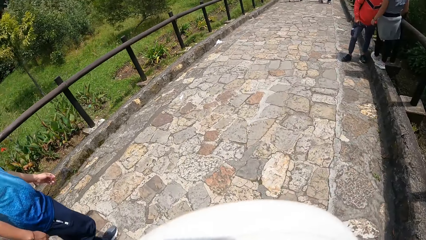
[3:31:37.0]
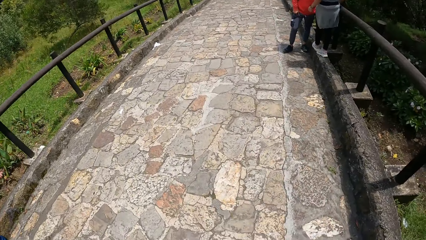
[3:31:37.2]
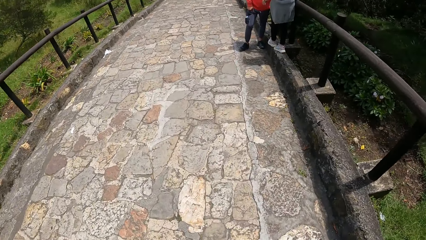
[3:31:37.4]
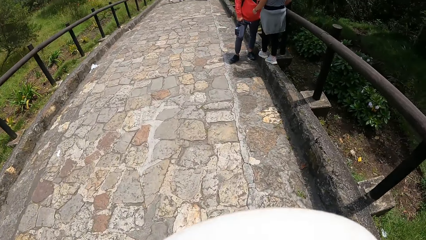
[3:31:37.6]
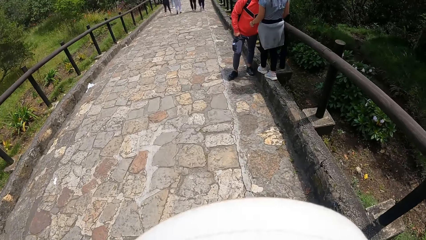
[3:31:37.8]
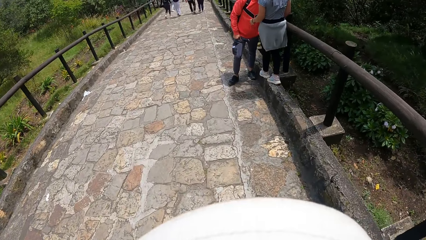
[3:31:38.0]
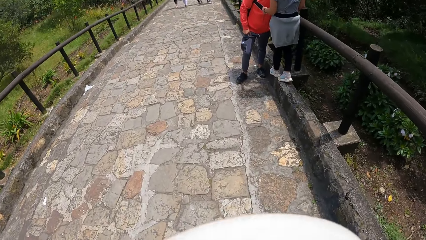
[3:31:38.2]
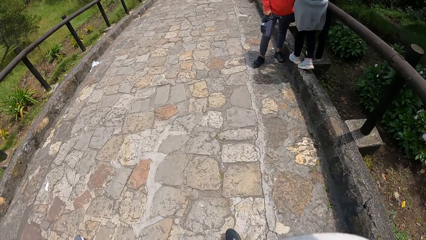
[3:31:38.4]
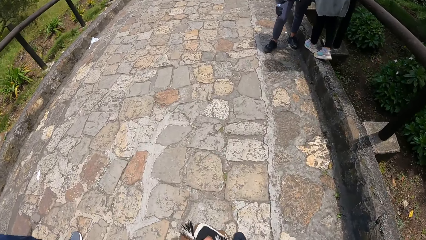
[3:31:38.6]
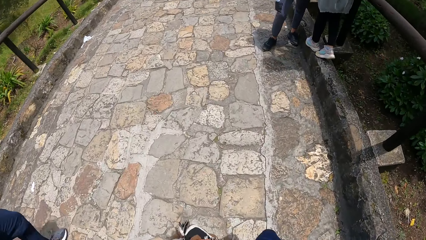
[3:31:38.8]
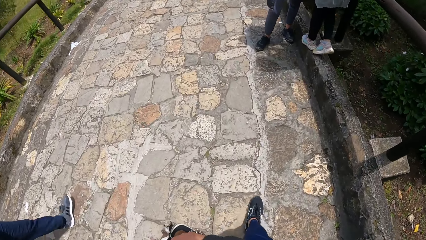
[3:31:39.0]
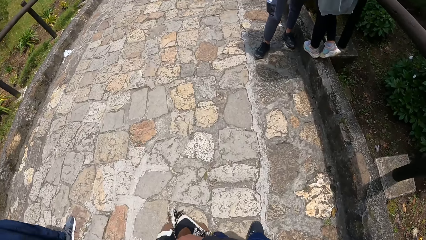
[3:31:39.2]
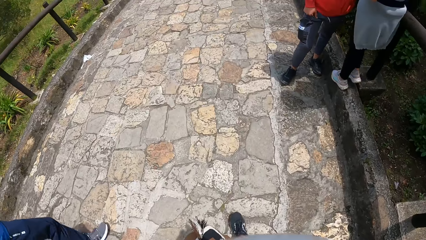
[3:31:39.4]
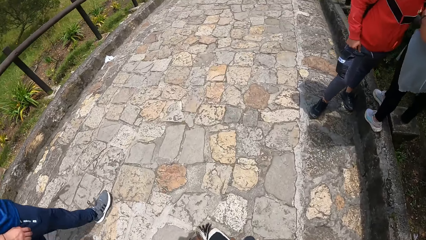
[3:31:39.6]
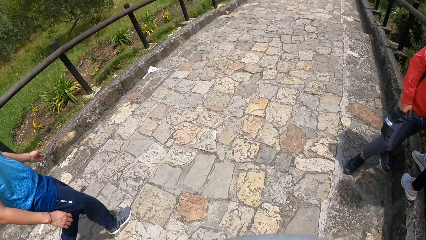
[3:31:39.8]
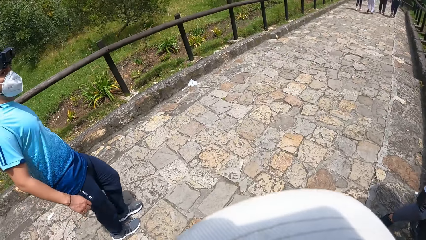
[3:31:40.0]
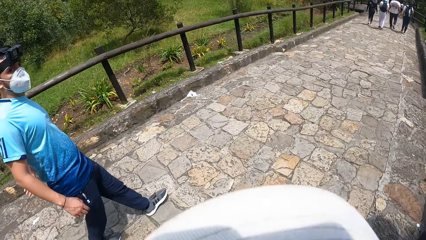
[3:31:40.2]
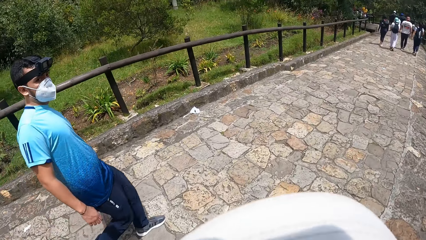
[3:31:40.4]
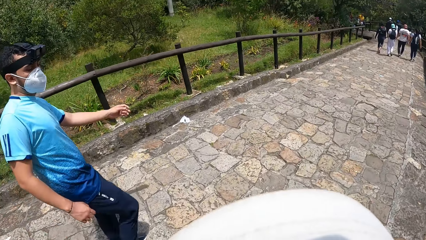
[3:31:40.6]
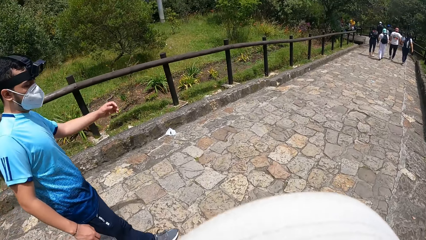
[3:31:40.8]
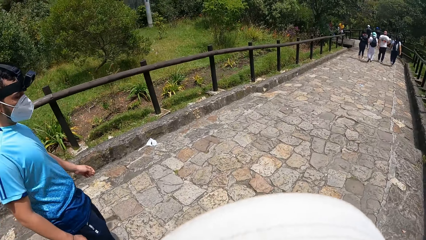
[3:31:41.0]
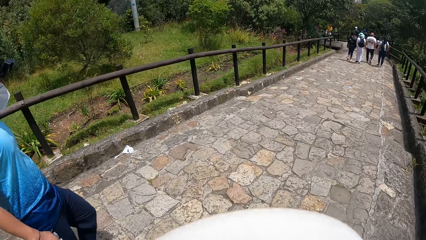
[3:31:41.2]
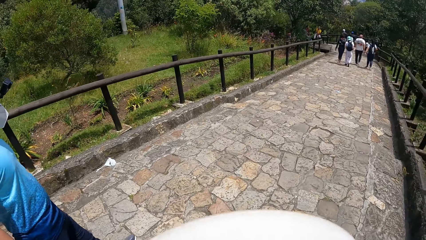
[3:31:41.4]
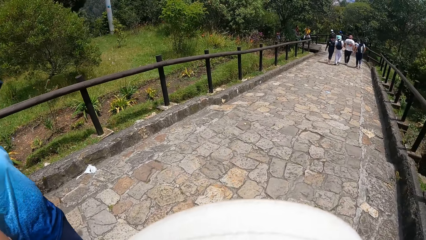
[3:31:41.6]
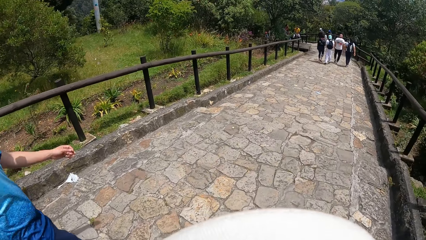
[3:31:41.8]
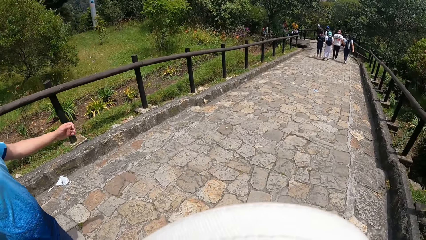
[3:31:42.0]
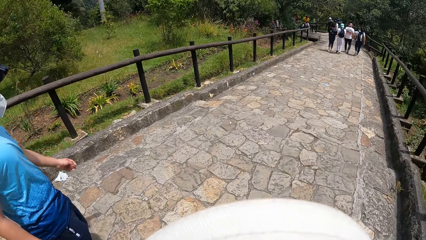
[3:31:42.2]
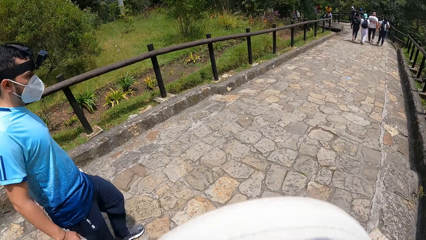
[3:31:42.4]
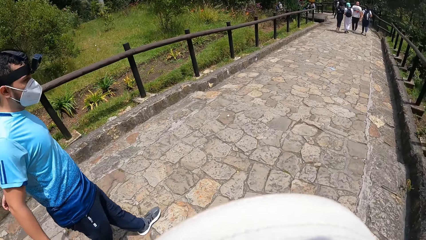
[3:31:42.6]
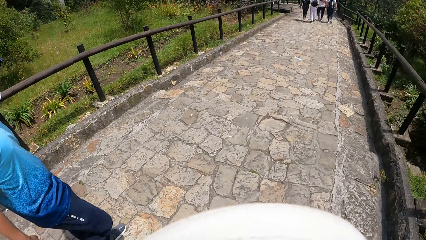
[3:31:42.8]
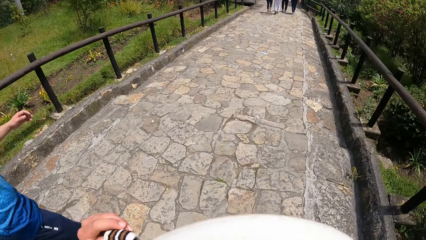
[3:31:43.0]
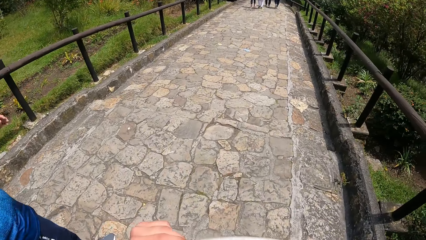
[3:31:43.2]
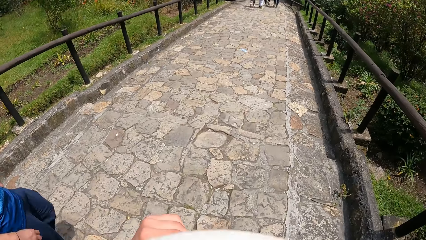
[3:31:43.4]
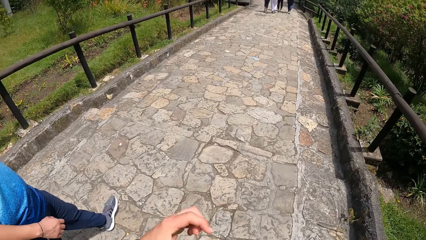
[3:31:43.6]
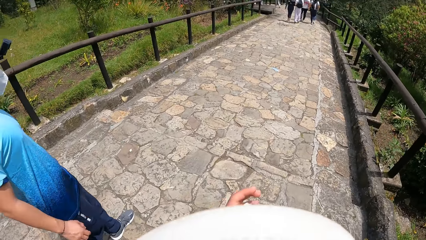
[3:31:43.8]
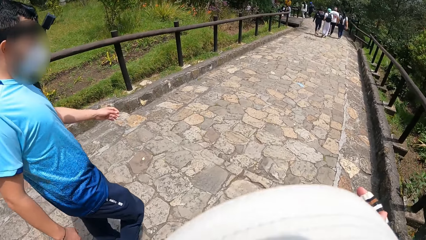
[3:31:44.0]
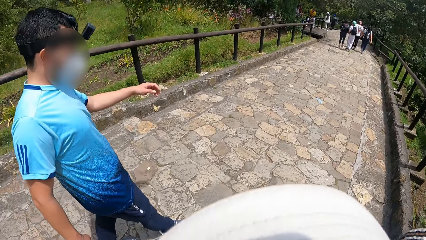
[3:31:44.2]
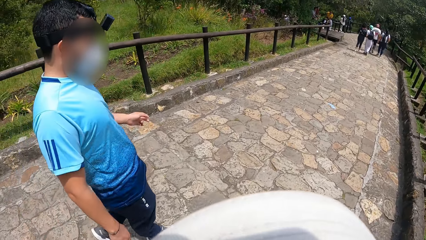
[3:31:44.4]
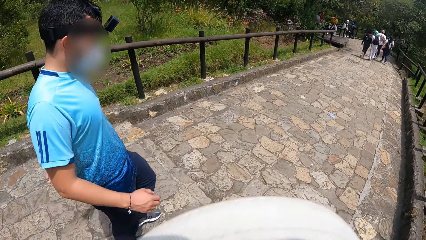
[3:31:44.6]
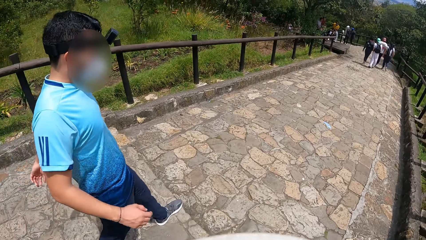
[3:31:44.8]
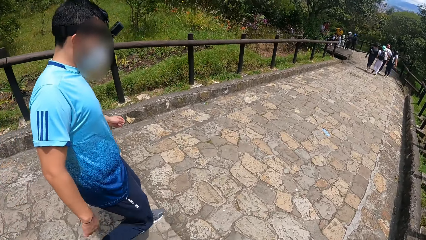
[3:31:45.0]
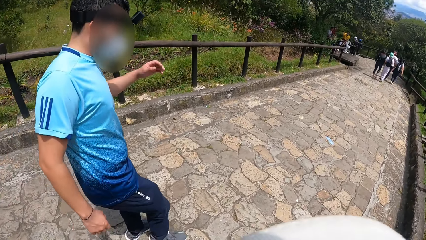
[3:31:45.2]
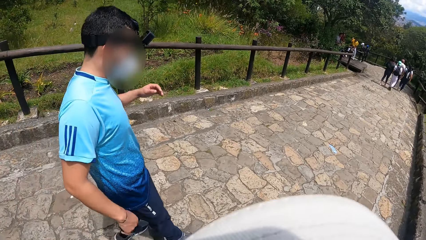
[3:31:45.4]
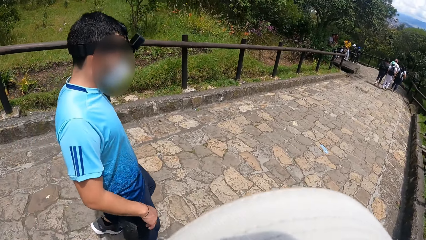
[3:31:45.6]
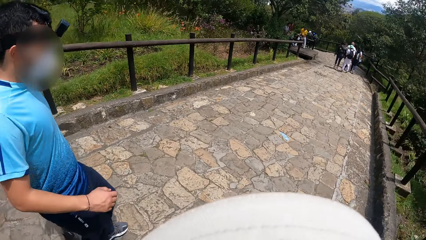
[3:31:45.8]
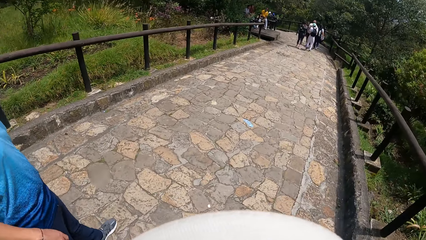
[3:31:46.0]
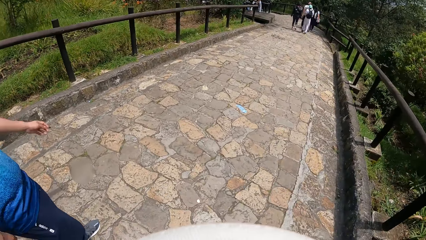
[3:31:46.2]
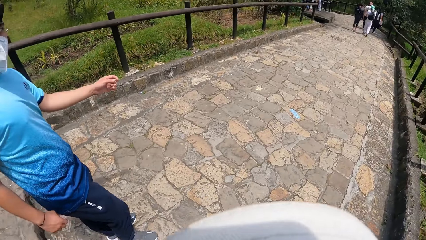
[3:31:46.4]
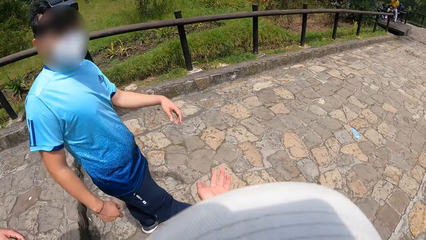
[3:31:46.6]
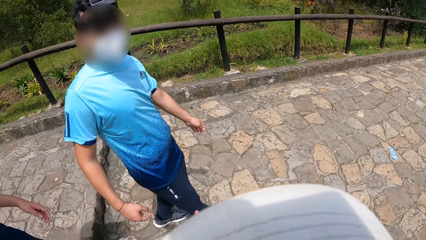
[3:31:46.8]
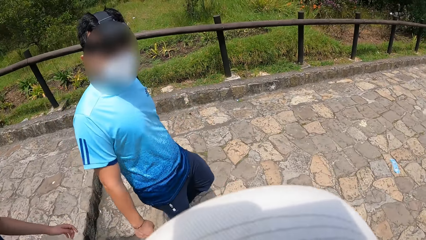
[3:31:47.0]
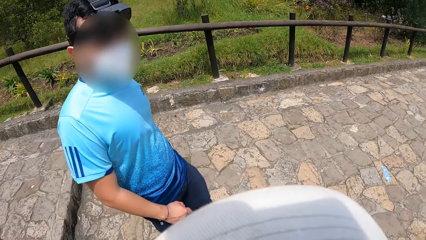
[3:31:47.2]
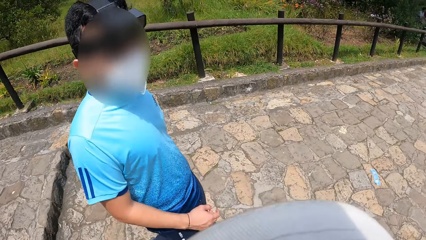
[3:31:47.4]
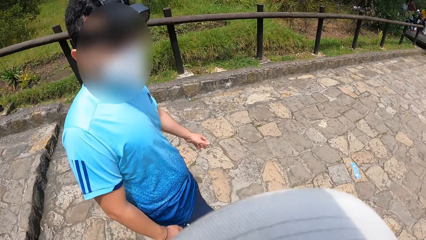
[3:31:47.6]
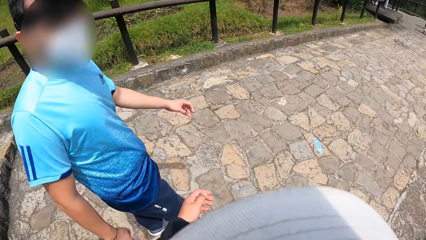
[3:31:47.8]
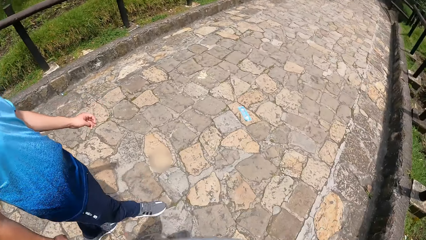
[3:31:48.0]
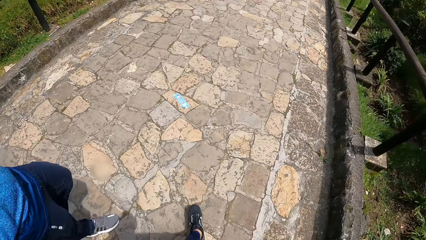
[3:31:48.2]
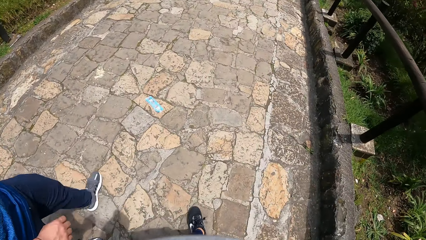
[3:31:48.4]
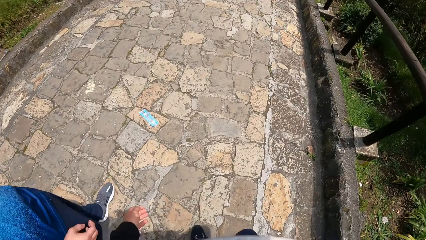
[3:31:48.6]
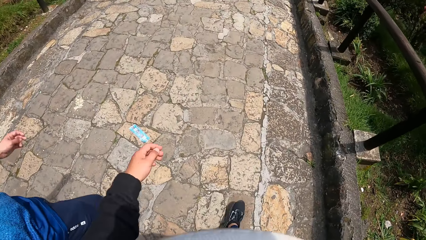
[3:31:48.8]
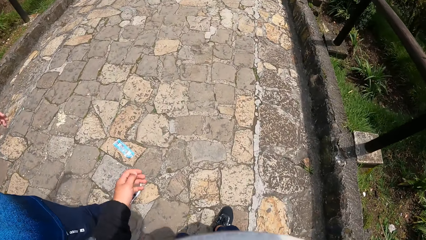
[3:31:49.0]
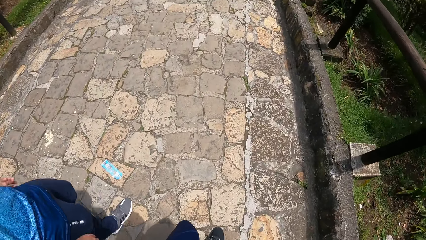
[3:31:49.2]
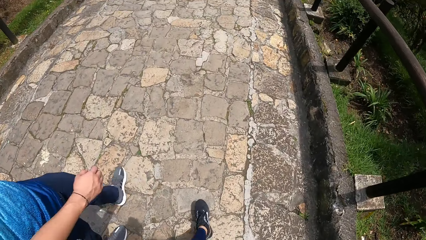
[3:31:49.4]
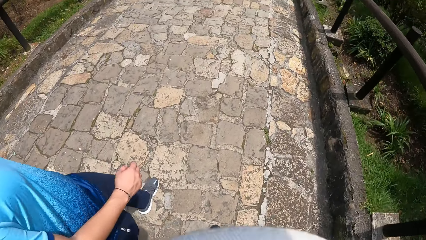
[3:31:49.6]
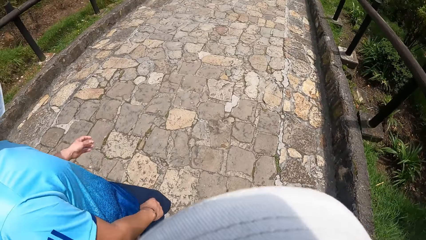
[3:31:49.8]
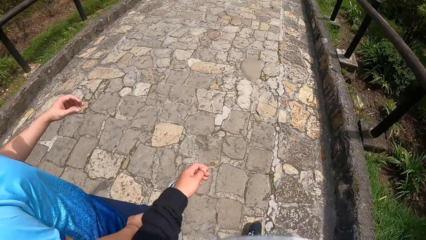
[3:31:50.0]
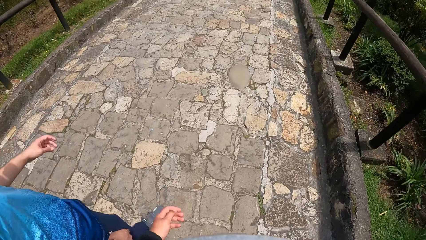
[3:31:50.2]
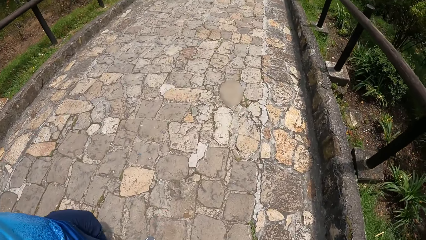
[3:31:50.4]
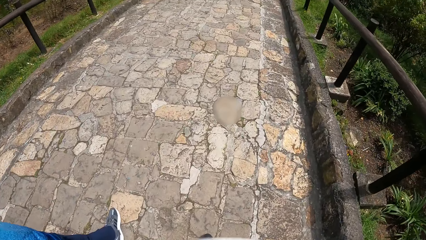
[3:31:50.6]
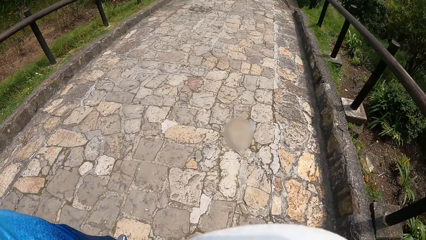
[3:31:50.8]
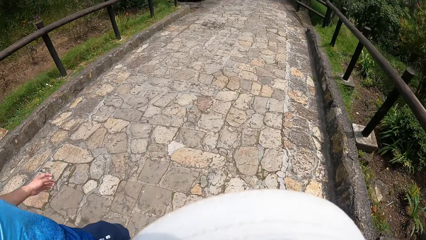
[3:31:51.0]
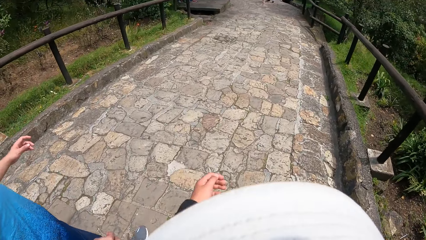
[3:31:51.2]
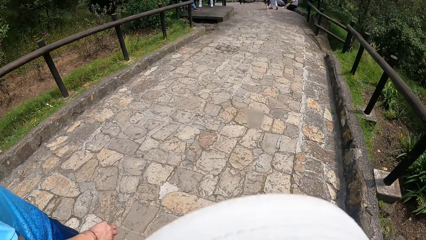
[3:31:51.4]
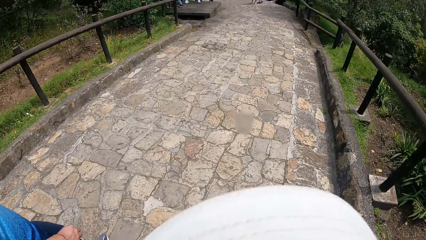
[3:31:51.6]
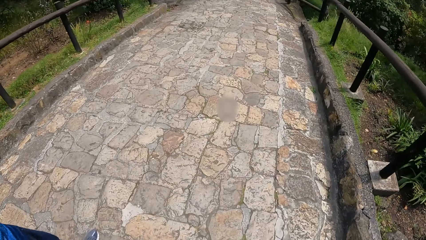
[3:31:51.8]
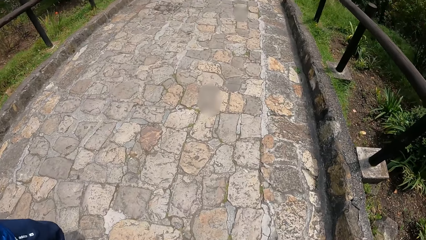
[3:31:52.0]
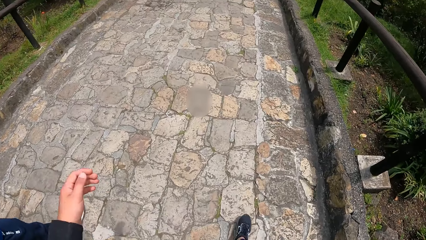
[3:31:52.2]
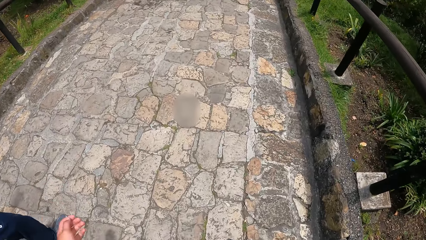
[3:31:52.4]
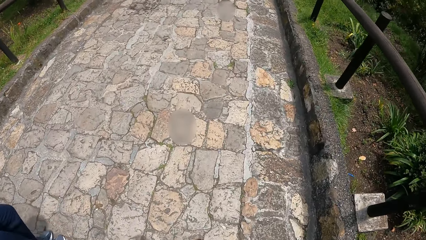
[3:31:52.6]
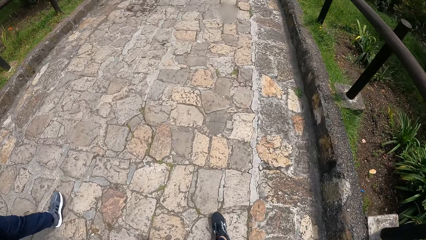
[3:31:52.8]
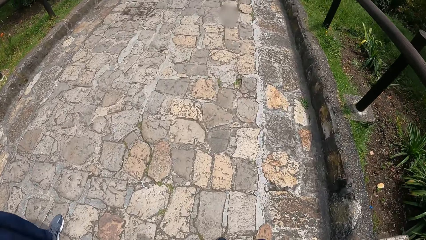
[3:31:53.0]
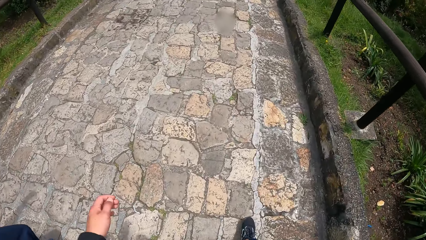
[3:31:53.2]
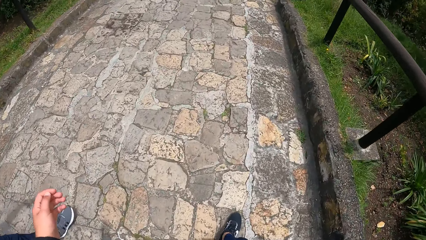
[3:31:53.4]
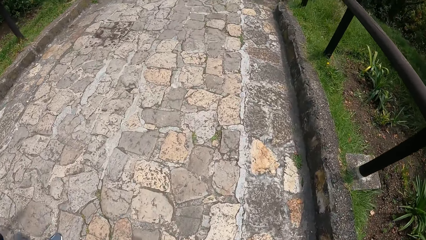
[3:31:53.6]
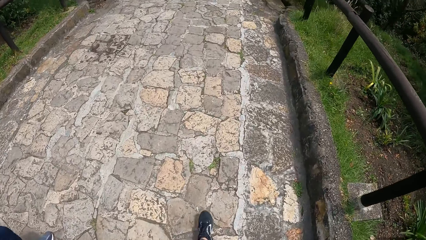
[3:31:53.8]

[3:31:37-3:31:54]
The camera wearer lifts his bag.
